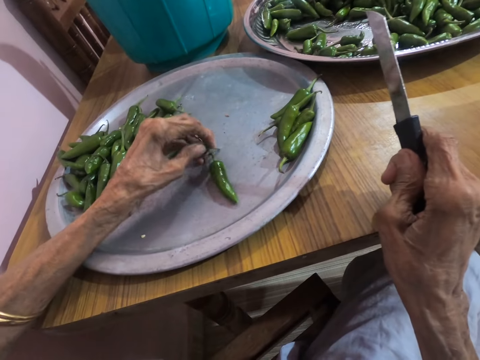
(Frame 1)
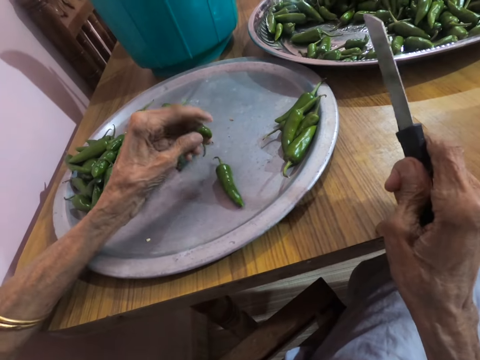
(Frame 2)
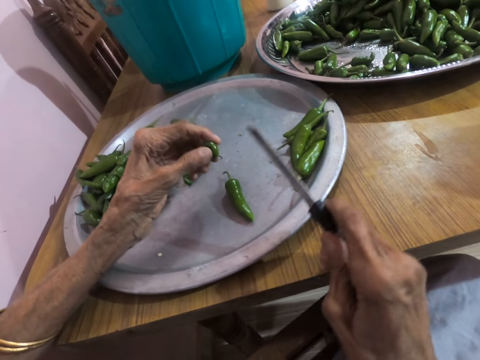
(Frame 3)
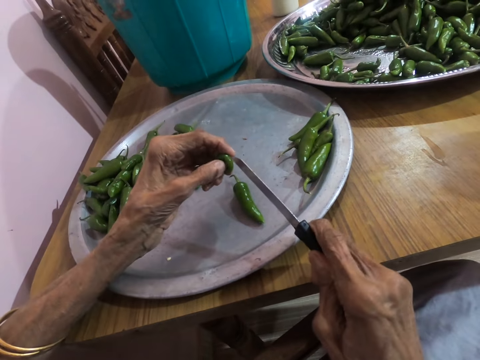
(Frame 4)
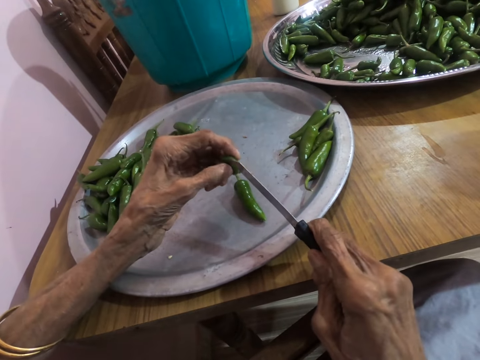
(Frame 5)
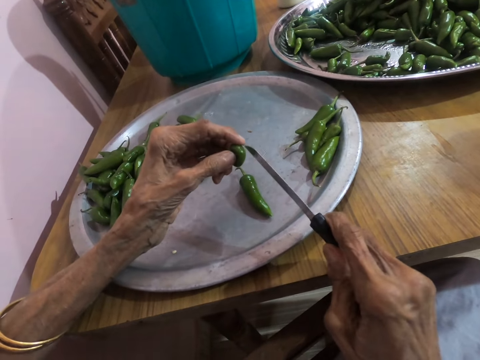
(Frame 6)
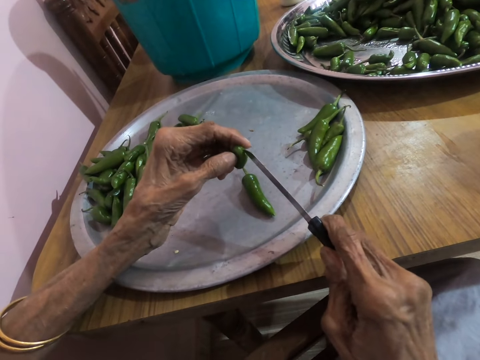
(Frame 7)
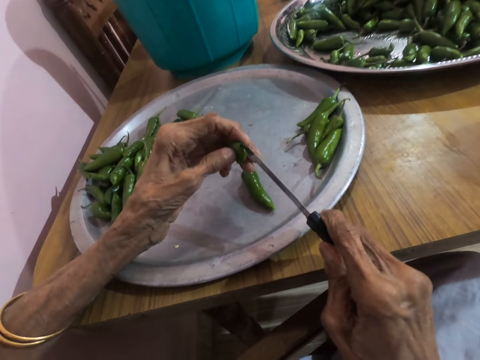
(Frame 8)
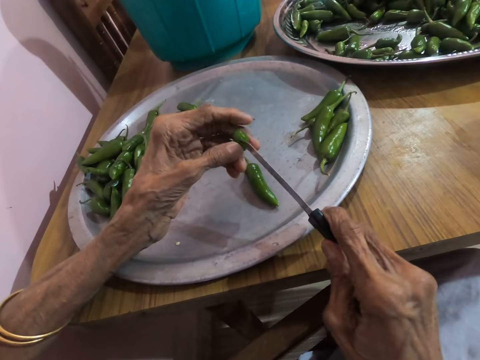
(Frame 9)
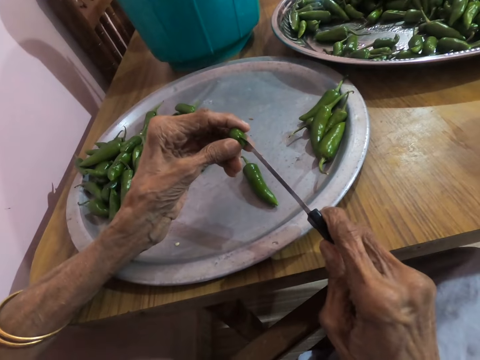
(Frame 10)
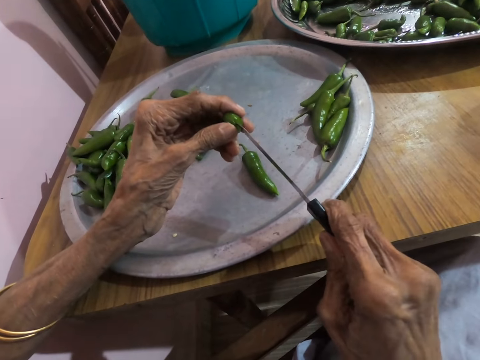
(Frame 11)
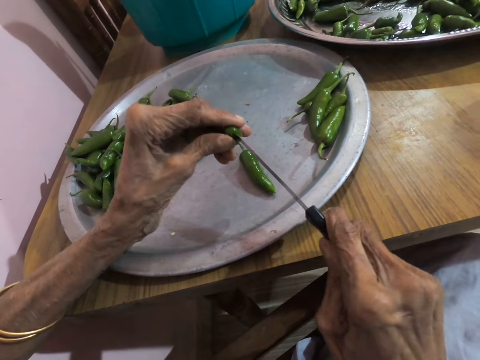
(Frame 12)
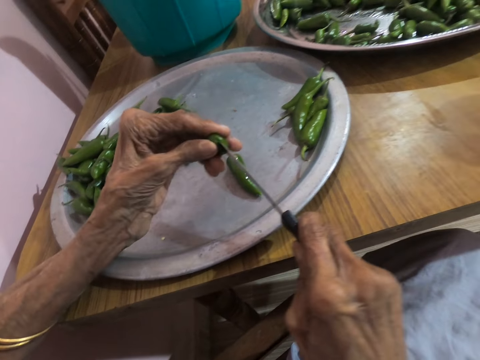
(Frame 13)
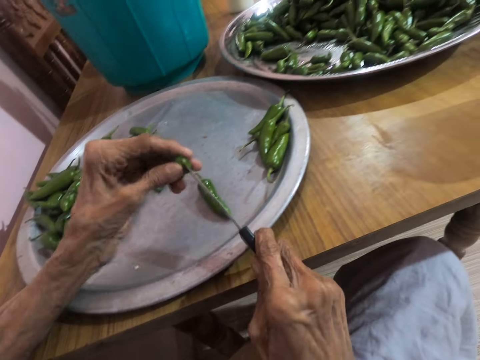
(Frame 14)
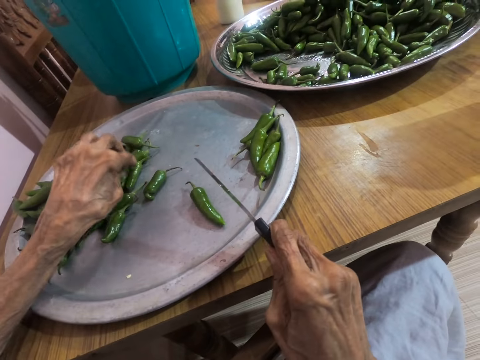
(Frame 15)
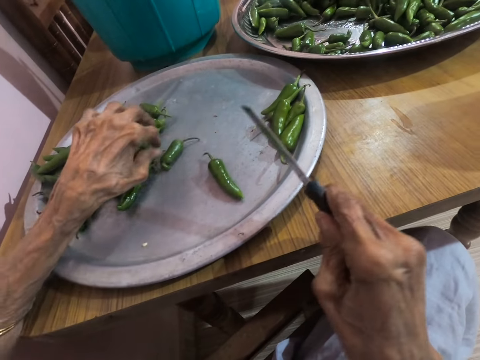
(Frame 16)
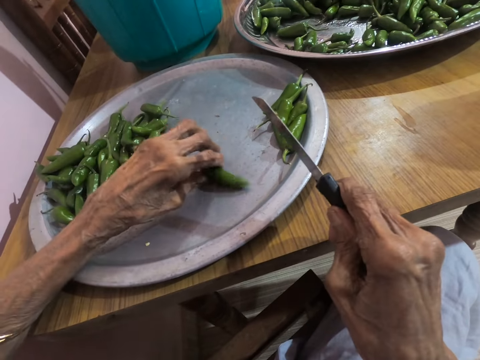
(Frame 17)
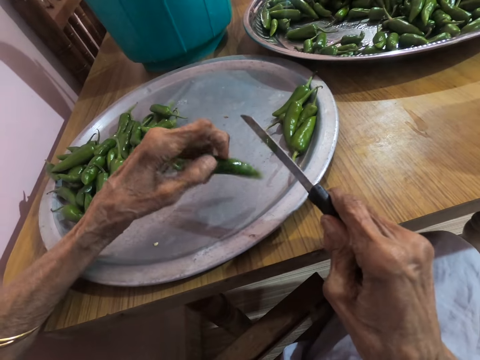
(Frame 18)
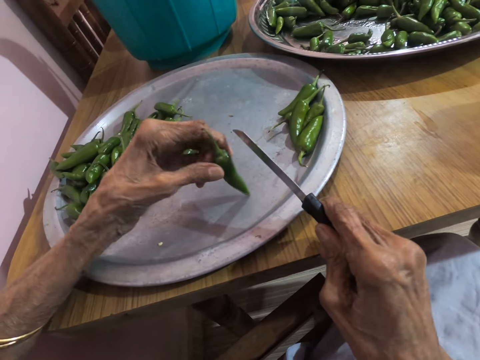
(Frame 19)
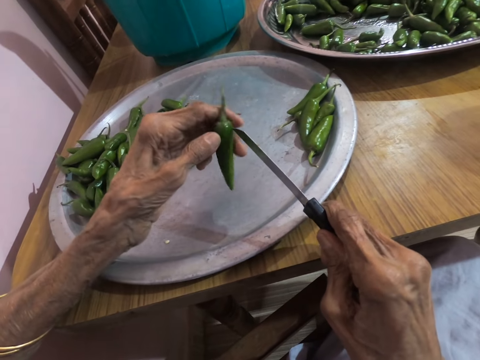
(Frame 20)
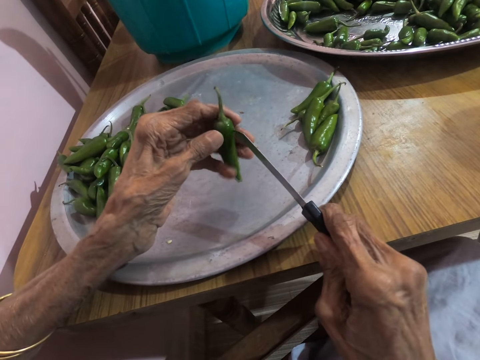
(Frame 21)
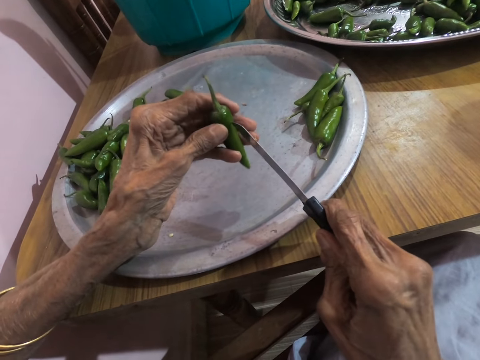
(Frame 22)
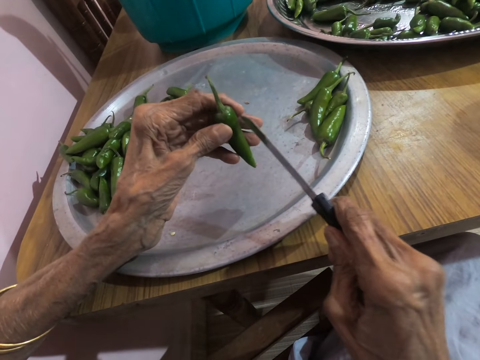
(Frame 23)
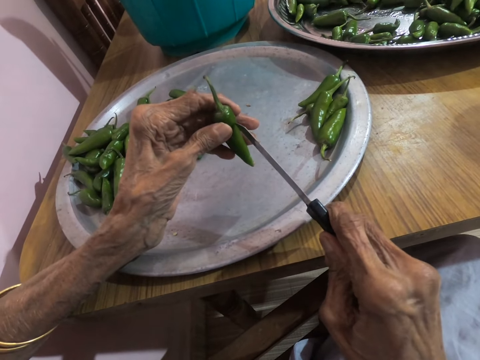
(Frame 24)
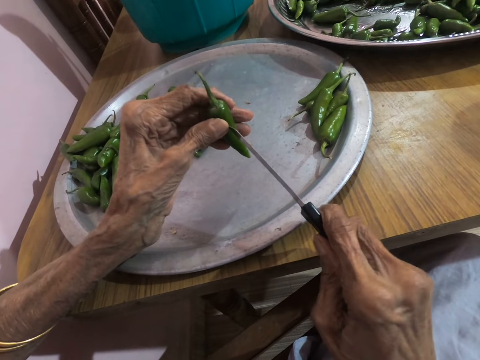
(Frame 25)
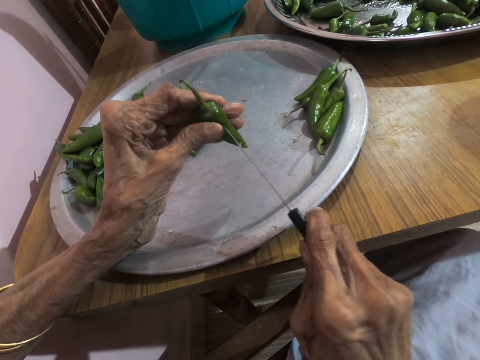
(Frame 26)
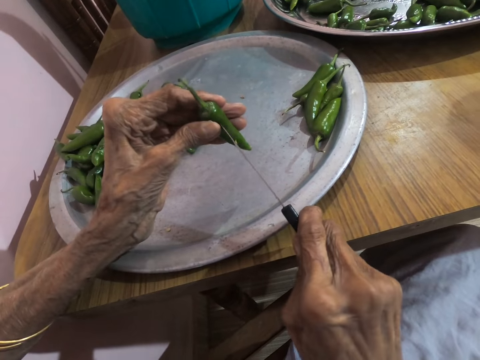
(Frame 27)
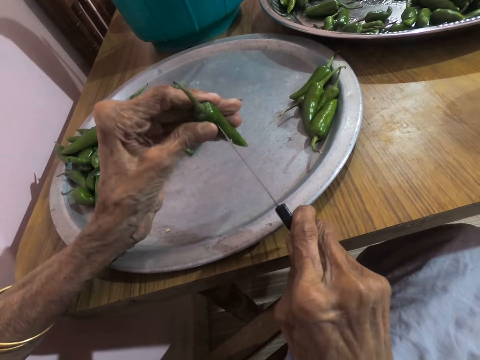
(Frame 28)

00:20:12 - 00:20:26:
The camera wearer cuts the green pepper in her left hand with the knife in her right hand. A woman interacts with the camera wearer. The camera wearer drops the green peppers in her left hand on the tray on the table. She picks the green pepper from the tray on the table with her left hand. She cuts the green pepper in her left hand with the knife in her right hand.

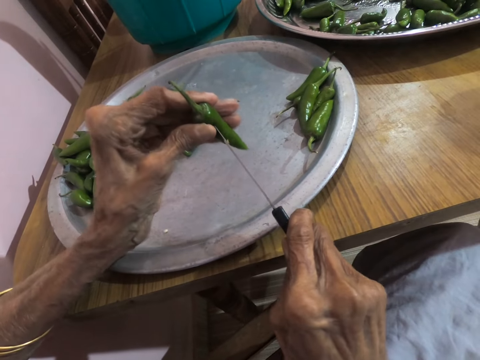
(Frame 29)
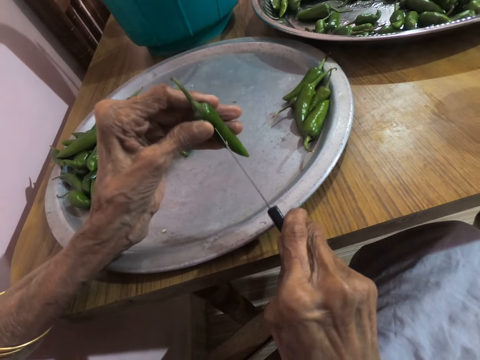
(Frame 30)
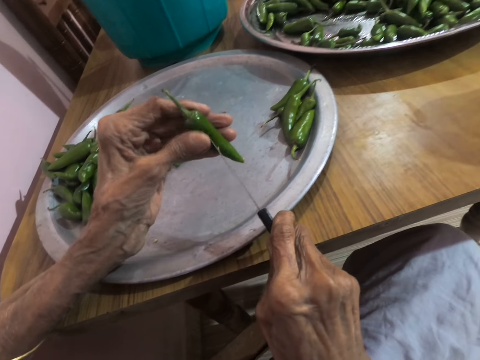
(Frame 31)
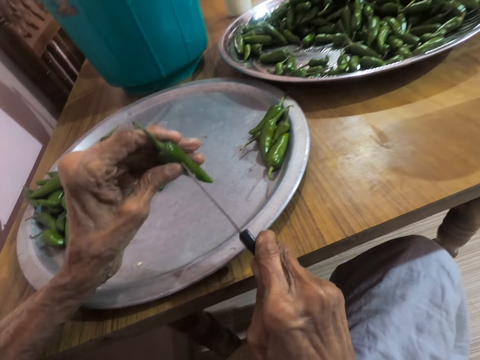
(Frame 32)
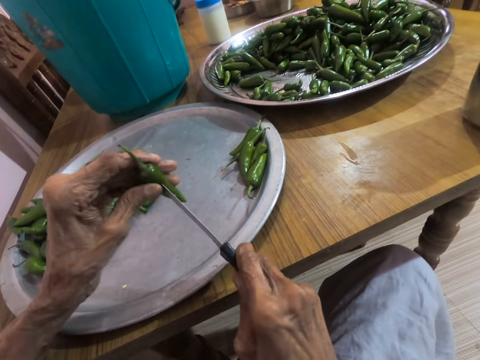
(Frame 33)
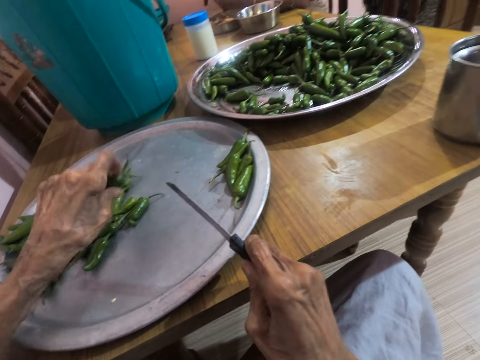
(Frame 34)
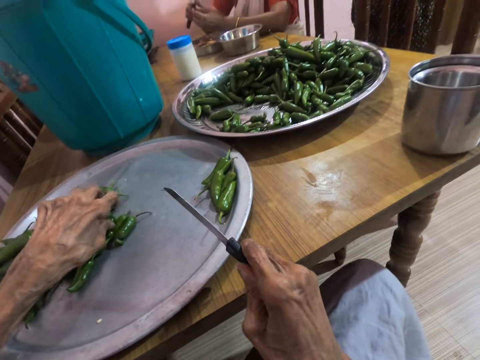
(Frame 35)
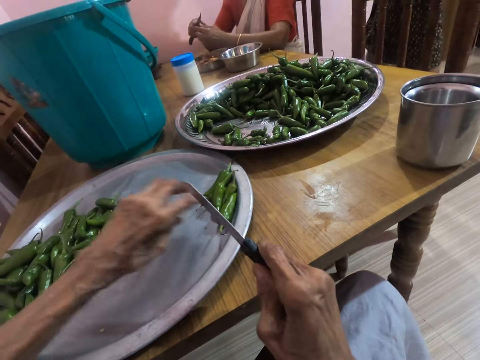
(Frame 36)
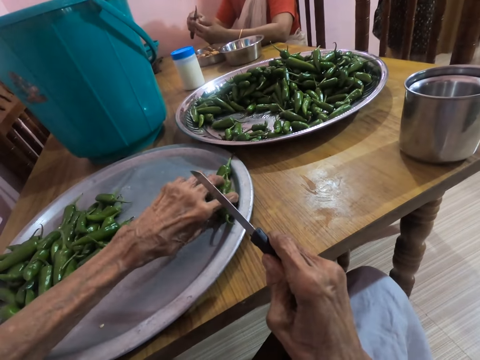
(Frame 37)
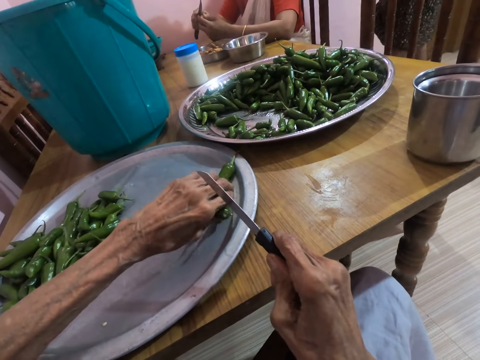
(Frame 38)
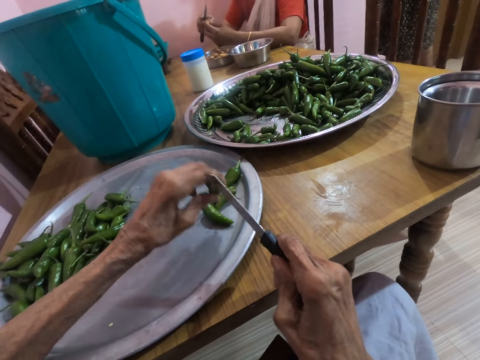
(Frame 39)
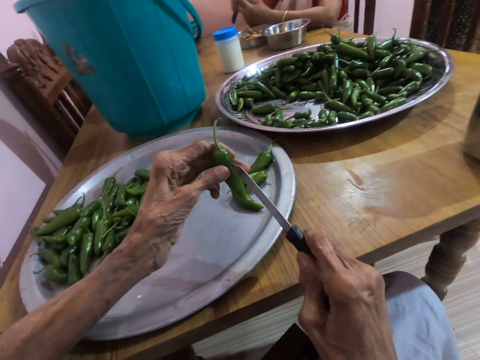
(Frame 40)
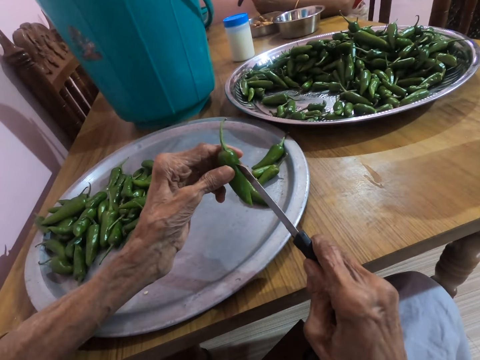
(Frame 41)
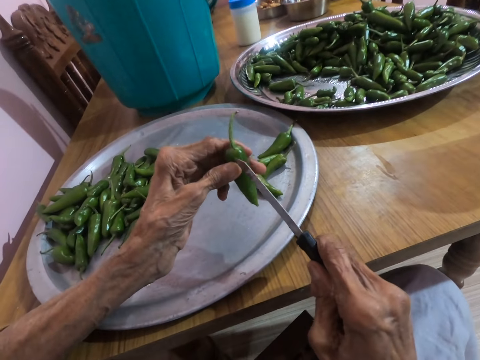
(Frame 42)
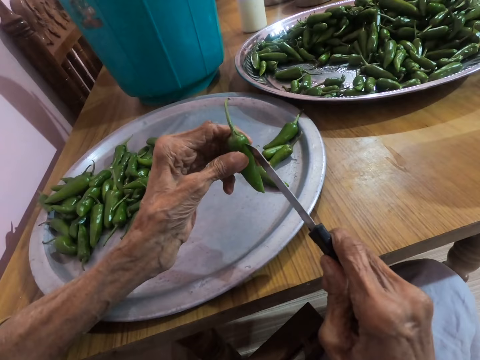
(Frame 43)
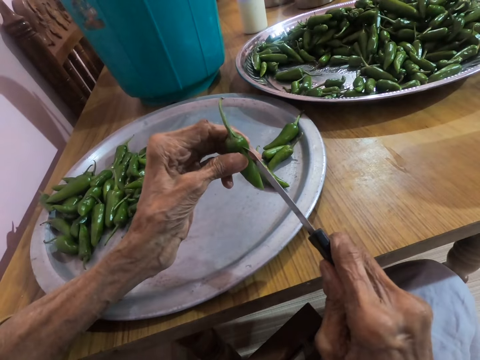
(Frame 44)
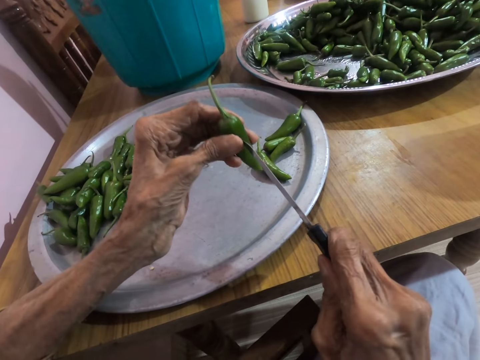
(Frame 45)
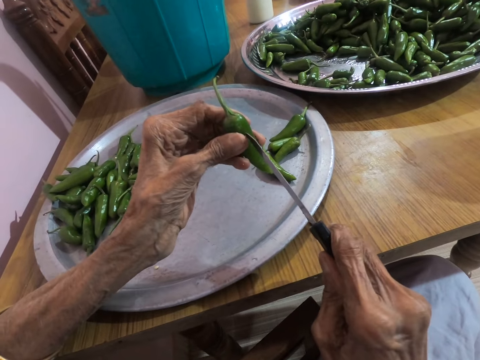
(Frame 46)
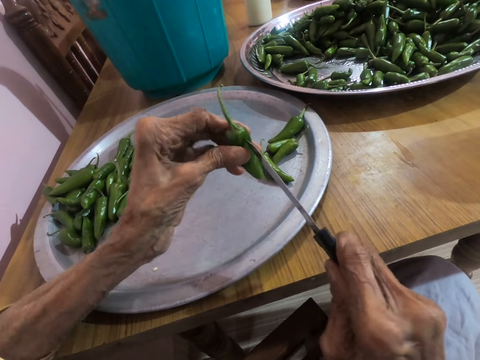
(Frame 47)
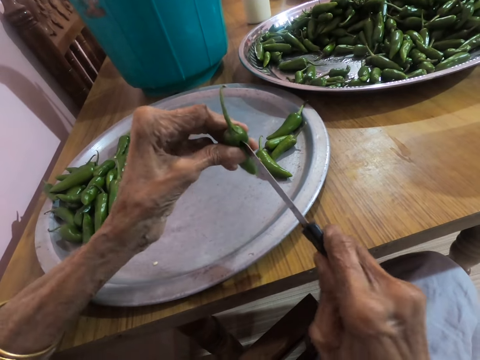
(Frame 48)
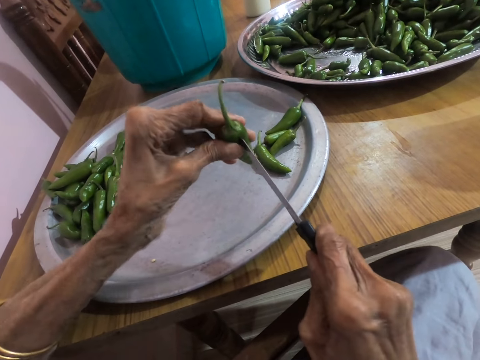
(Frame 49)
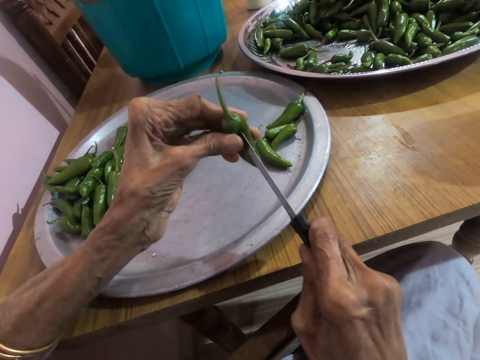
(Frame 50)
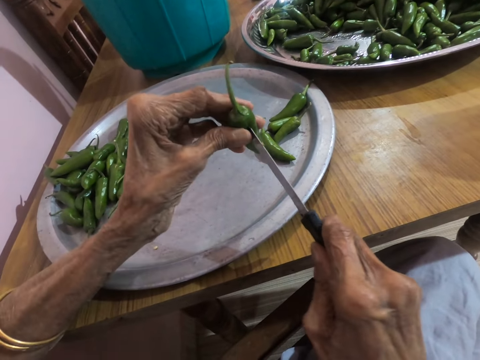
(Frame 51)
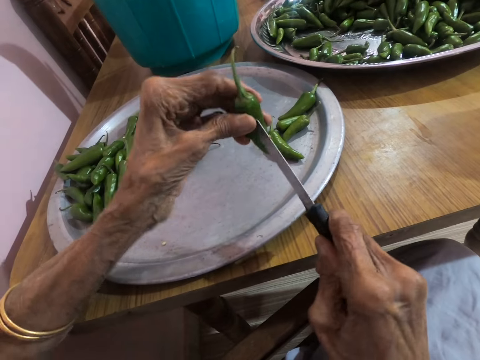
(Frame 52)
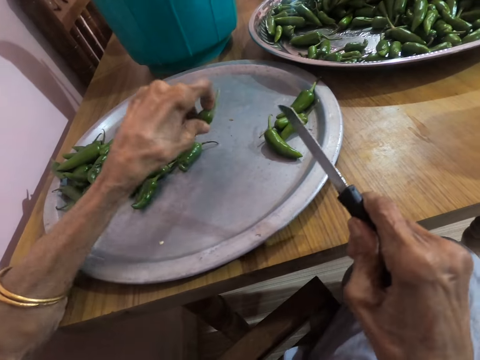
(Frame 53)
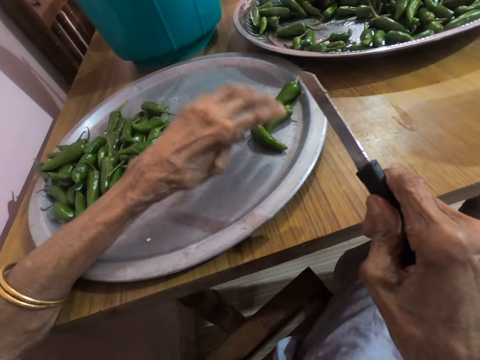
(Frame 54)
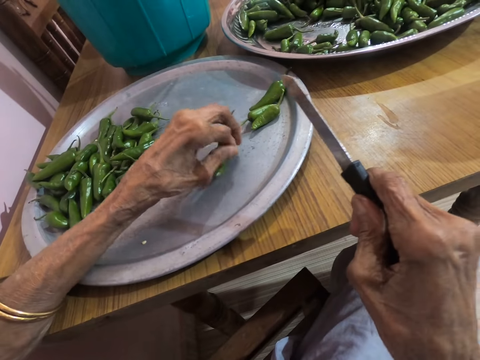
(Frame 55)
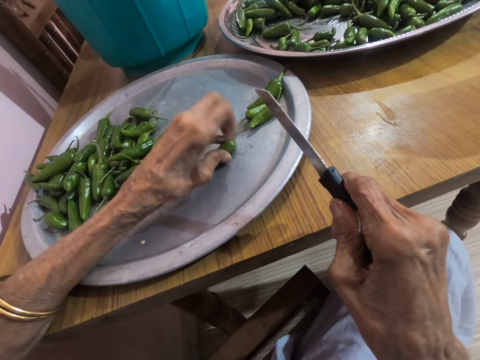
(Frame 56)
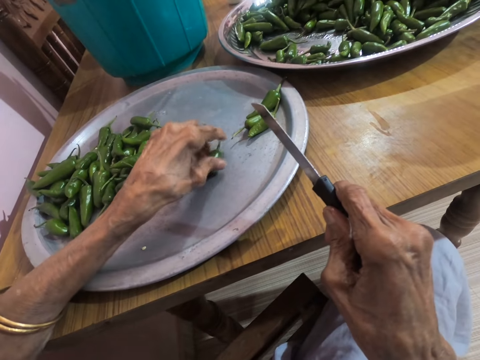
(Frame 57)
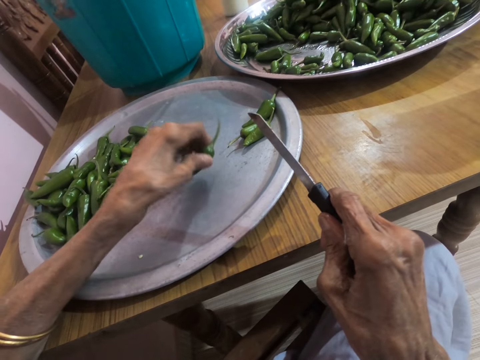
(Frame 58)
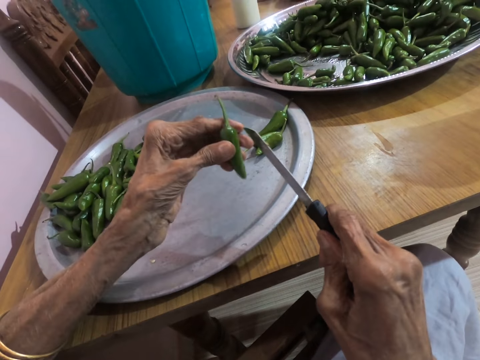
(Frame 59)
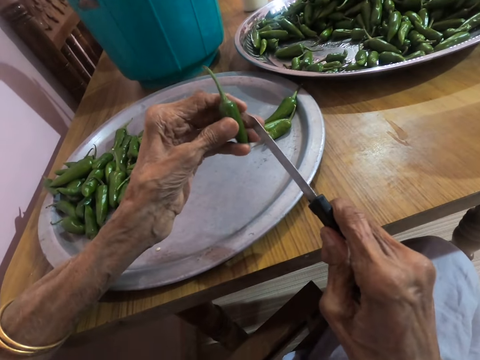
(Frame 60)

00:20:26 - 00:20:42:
The camera wearer drops the green pepper in her left hand on the tray. A woman slices a green pepper in her left hand with the knife in her right hand. The camera wearer picks the green pepper from the tray on the table with her left hand. She cuts the green pepper in her left hand with the knife in her right hand. She drops the green pepper in her left hand on the tray on the table. She picks the green pepper from the tray on the table with her left hand.
